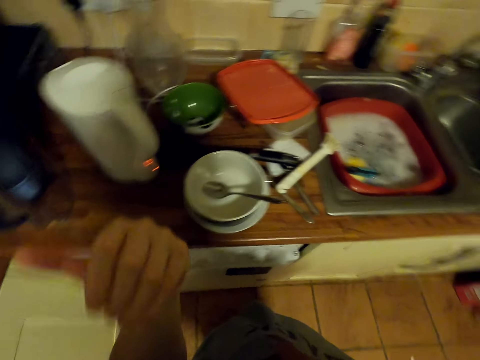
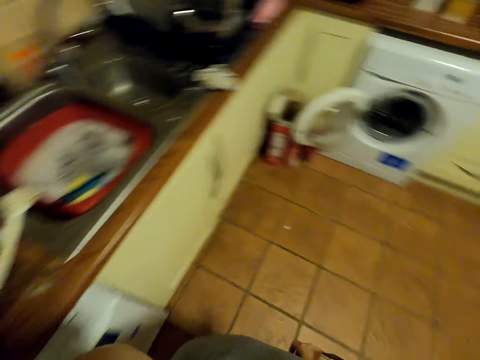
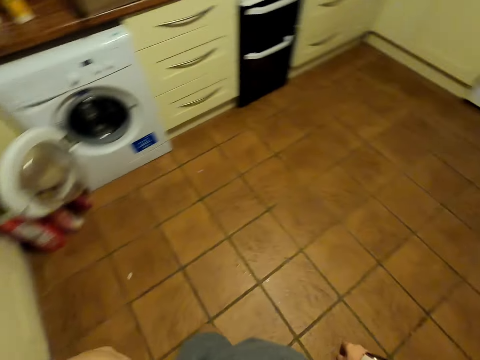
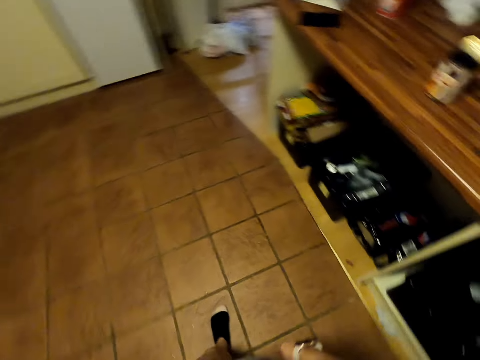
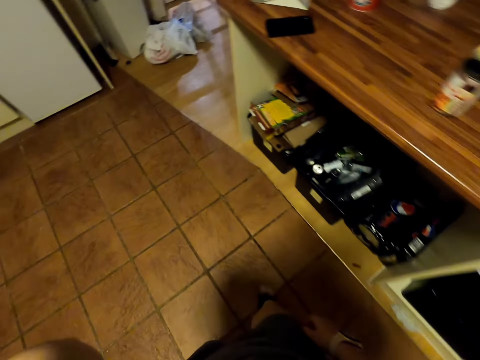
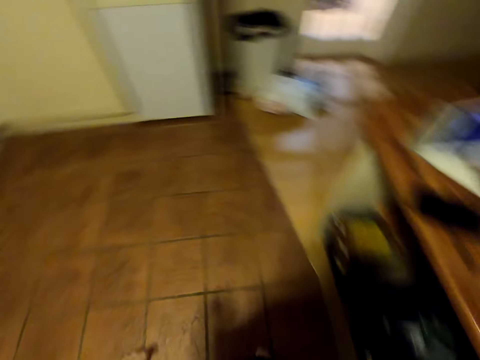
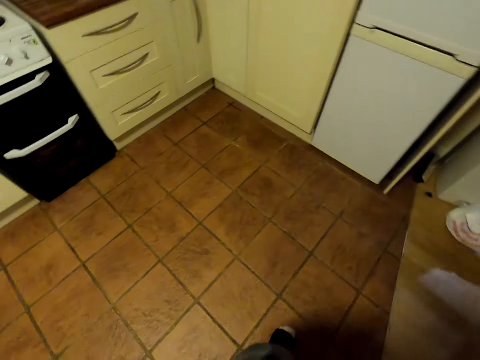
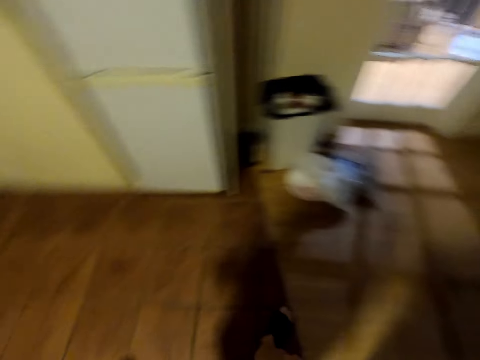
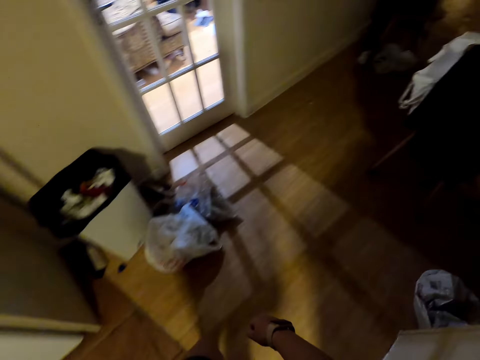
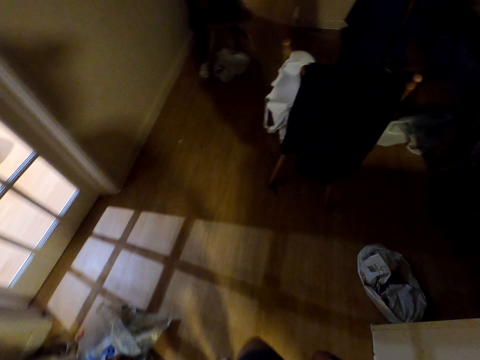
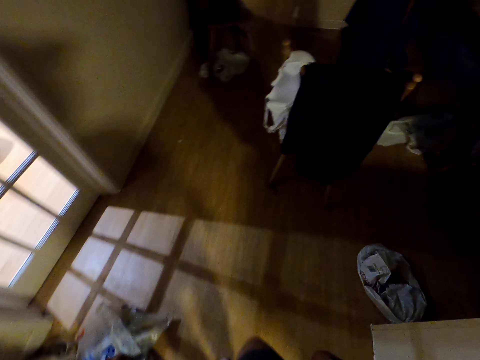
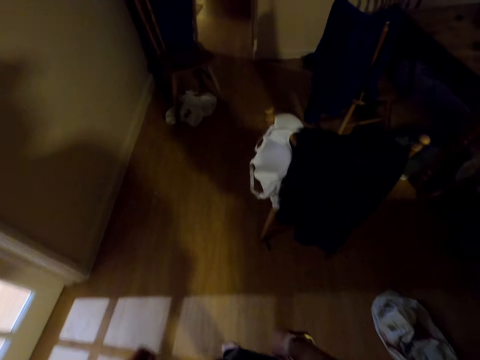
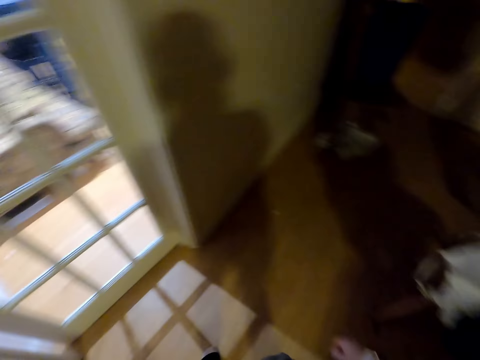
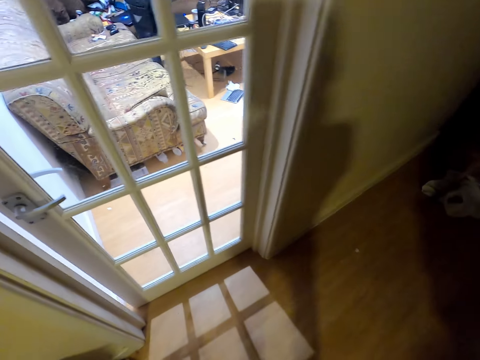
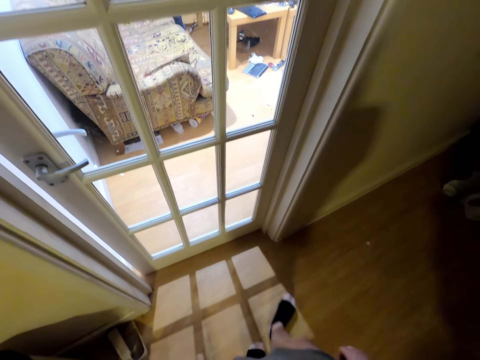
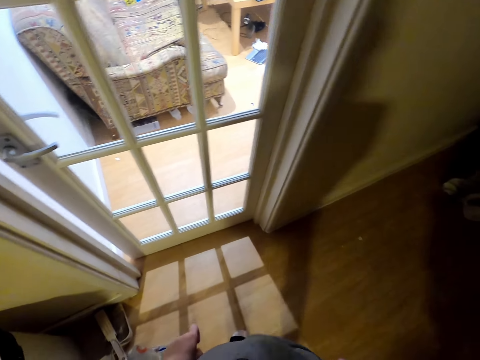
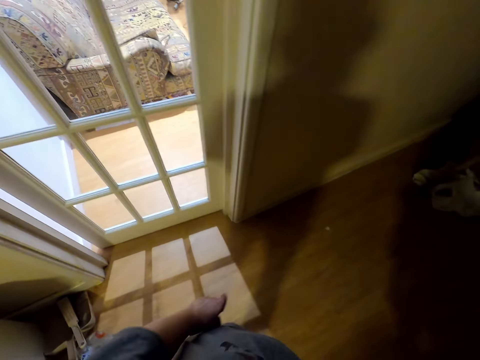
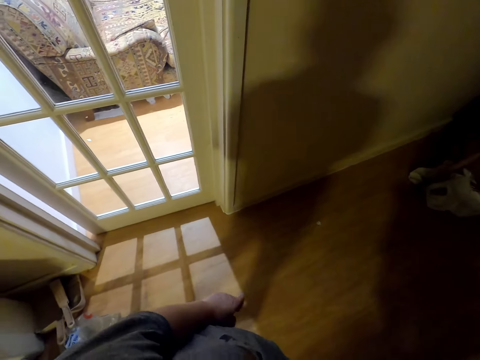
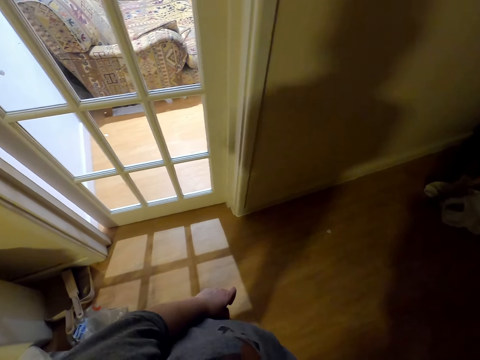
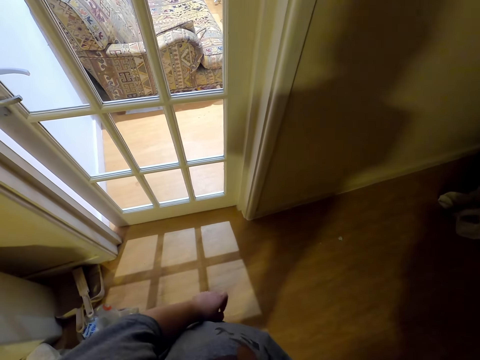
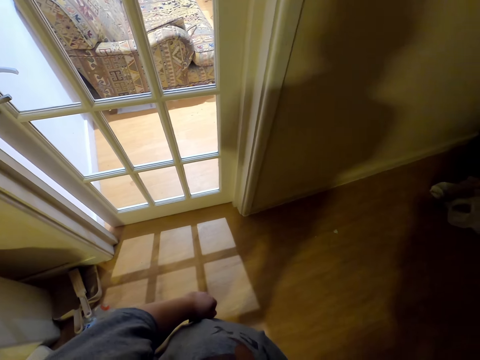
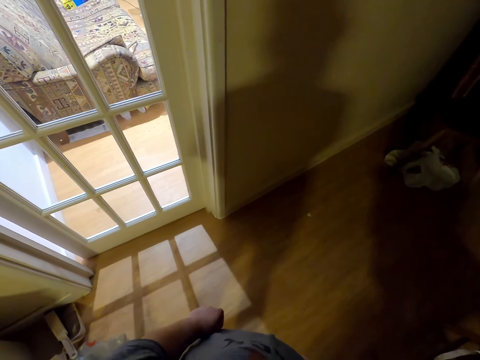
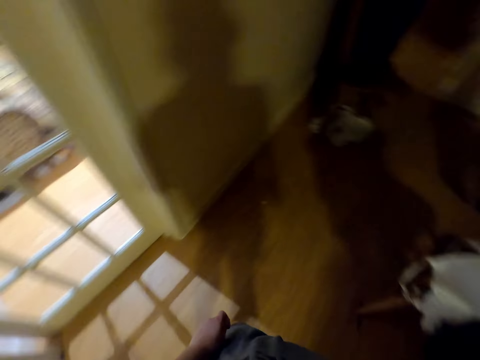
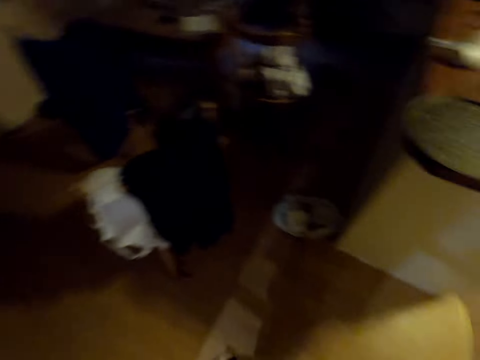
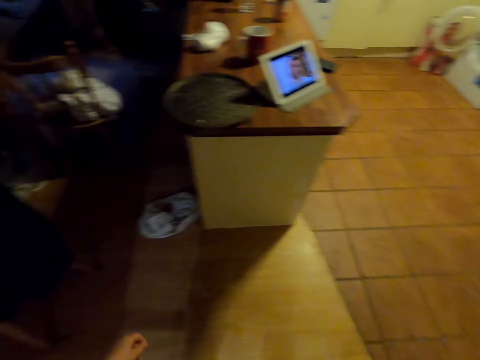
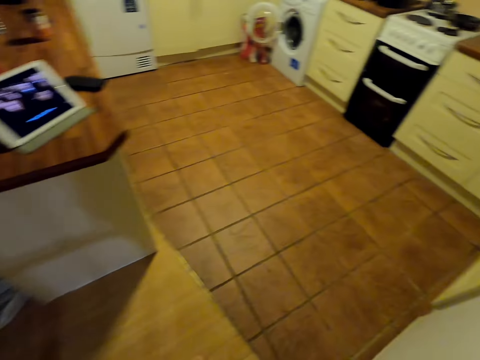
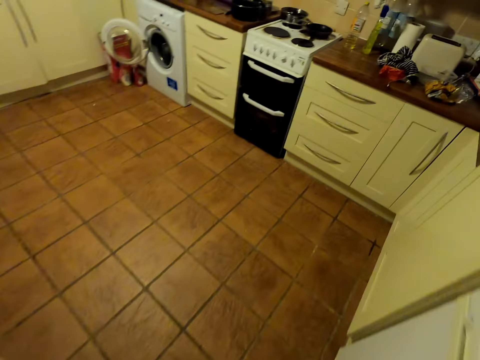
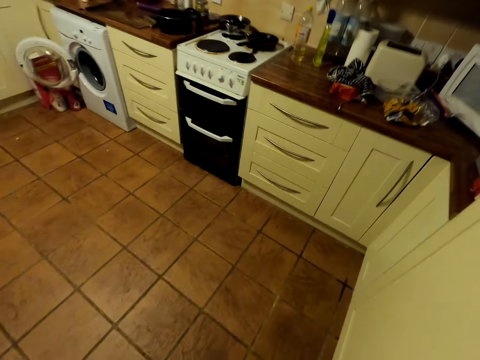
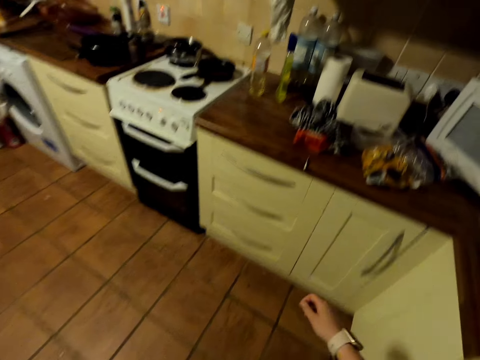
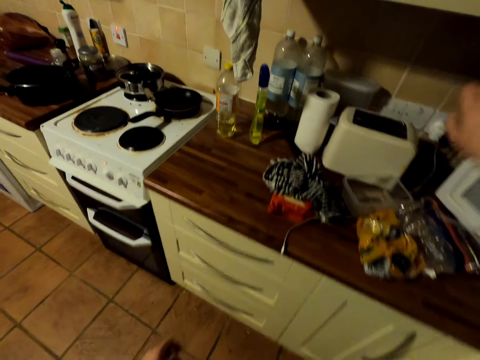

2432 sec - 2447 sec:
The camera wearer looks at their hand. They turn around. They walk in the house. A man stands close to a couch. The man walks around. The camera wearer looks around. They stand near the door. They look at the sofa set. They walk to the cupboard.

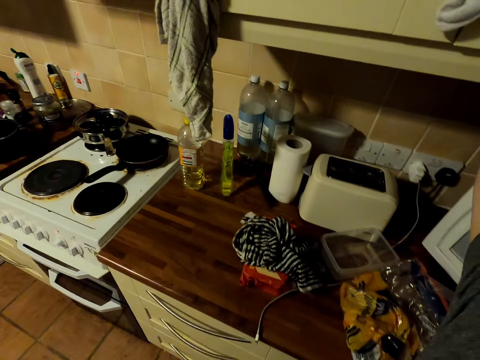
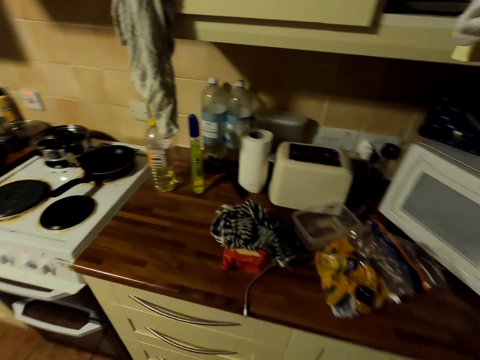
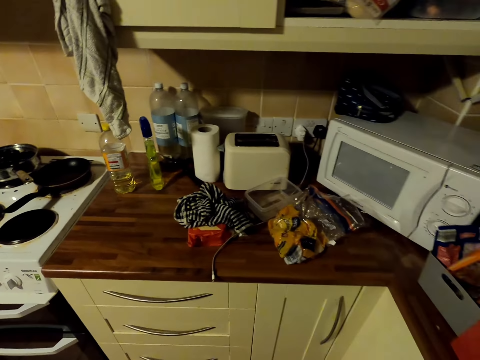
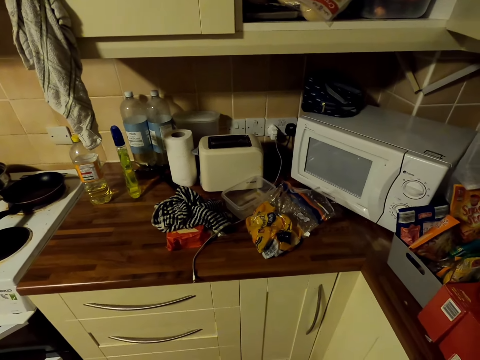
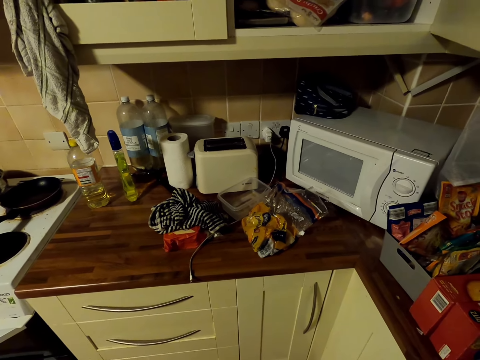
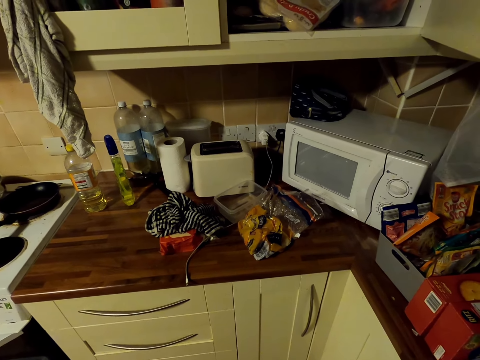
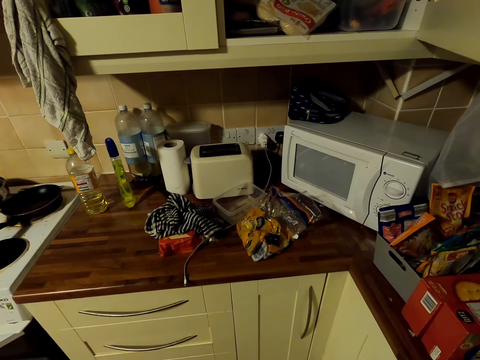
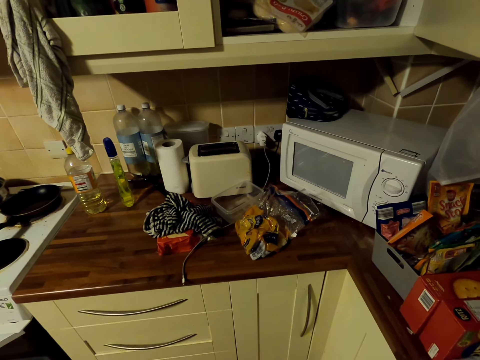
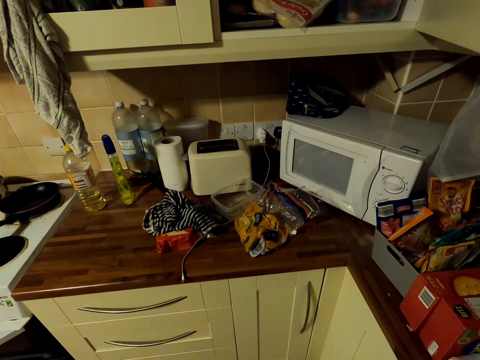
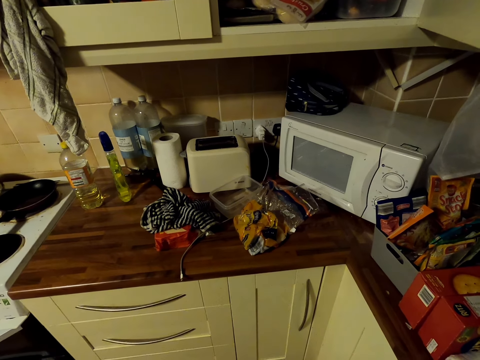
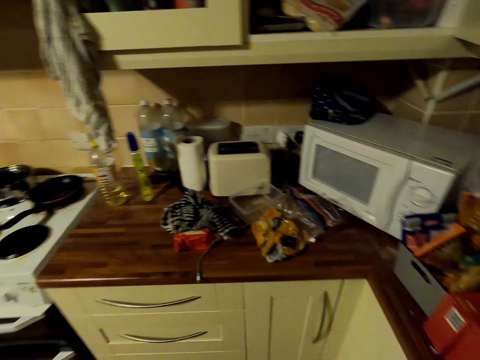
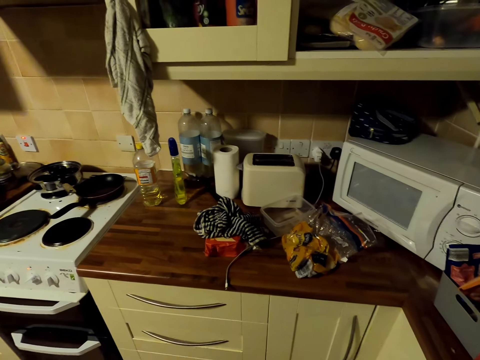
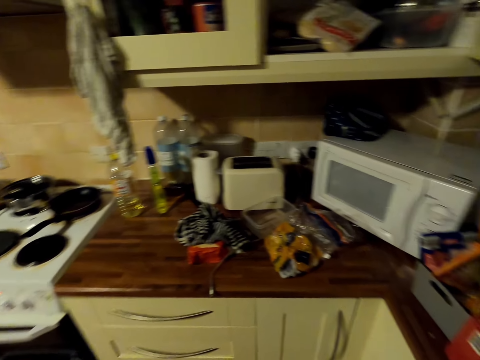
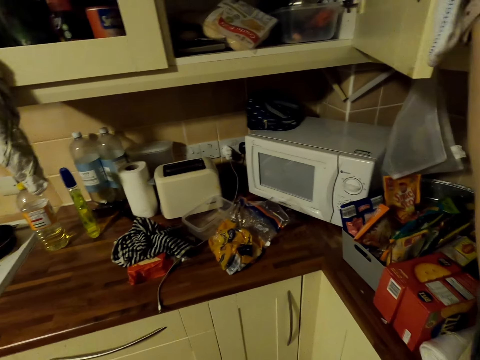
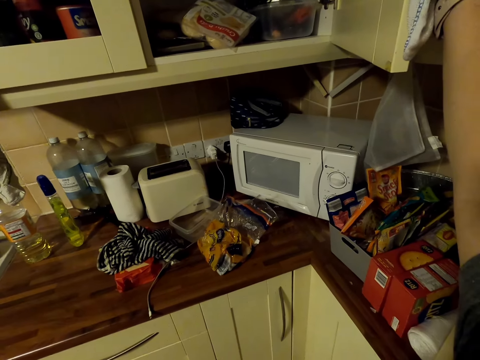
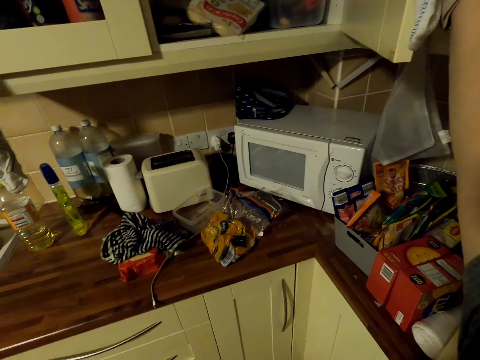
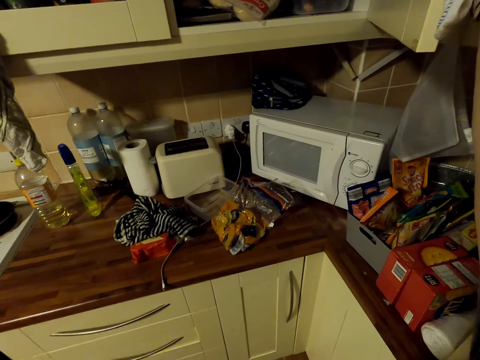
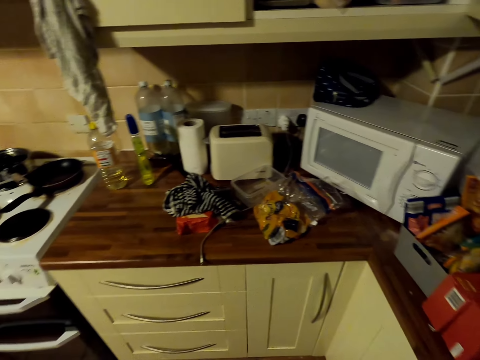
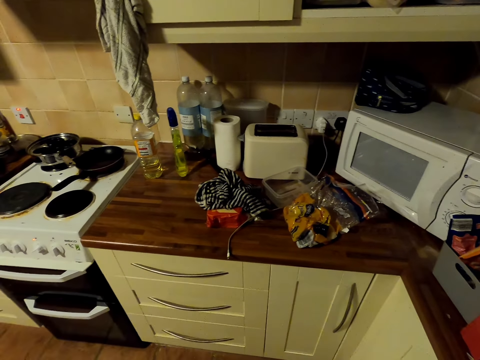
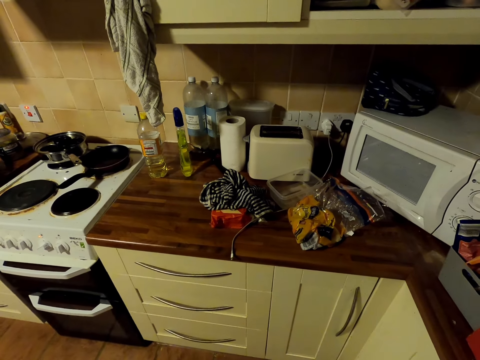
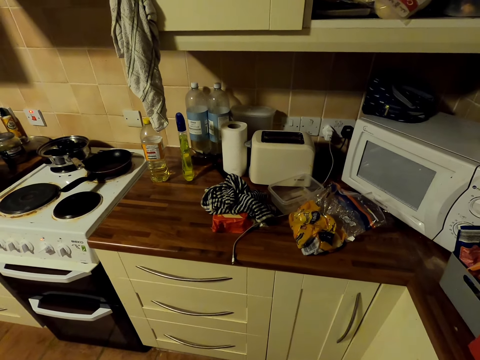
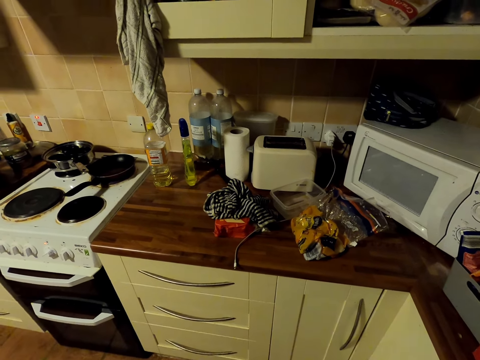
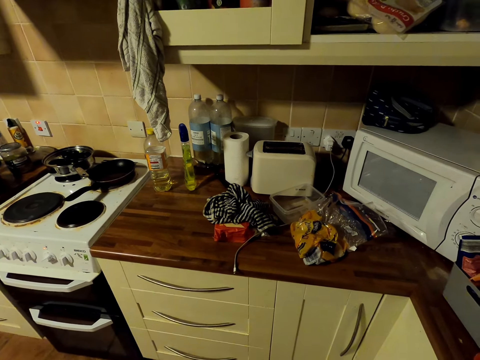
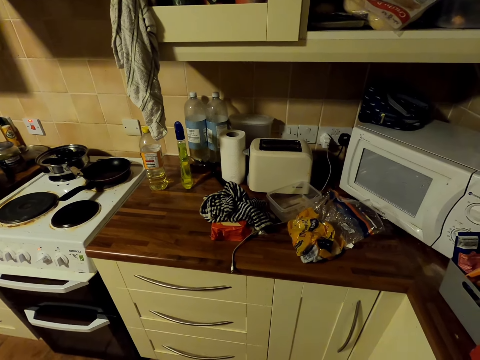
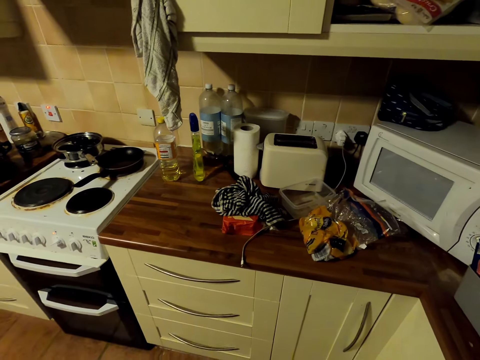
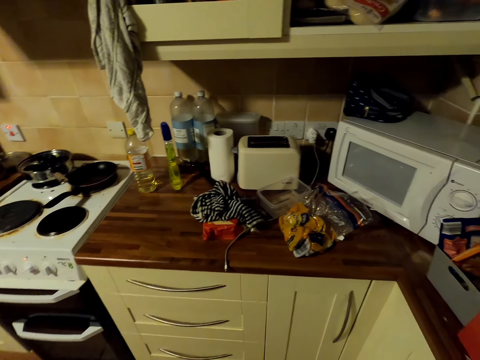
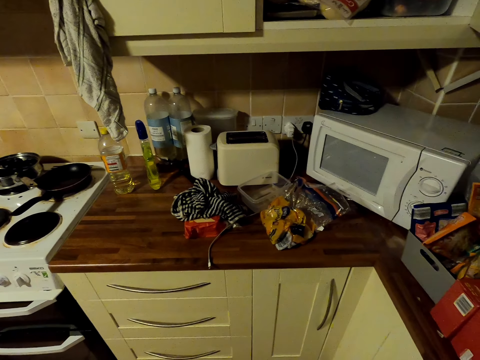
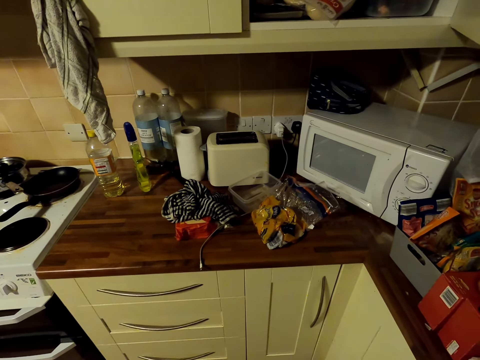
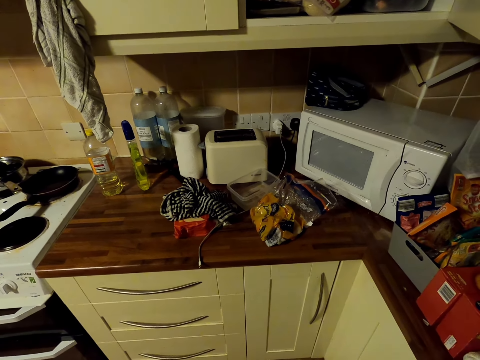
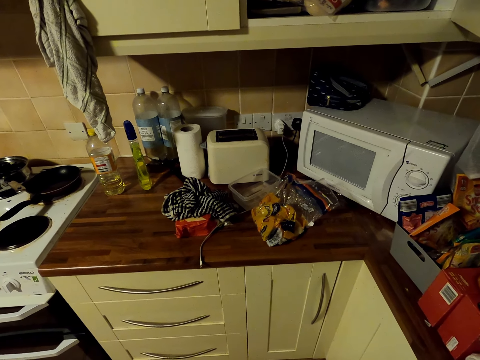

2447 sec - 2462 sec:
The camera wearer opens the kitchen cabinet or cupboard door. They hold the cupboard door. They stare in the cupboard. They hold the kitchen cabinet door. They look at the gas cooker.
